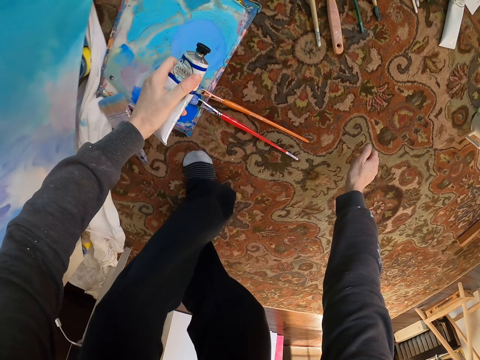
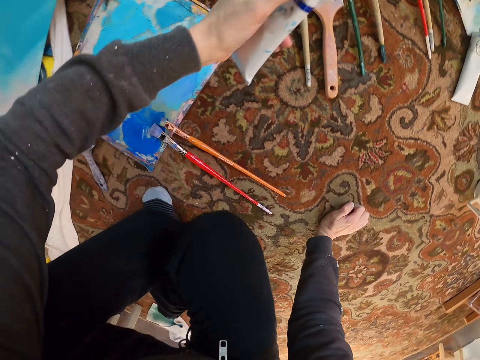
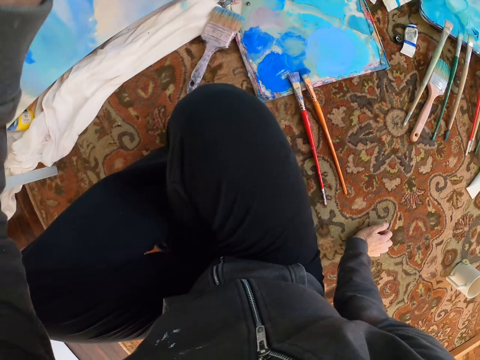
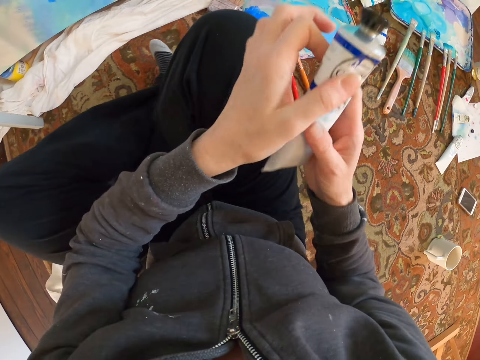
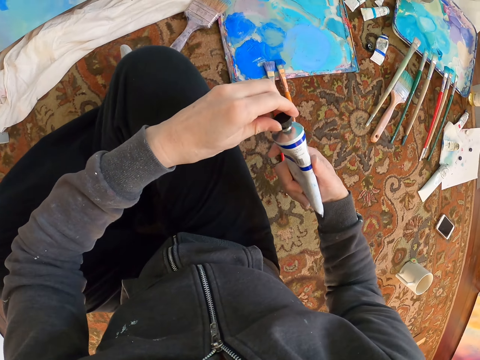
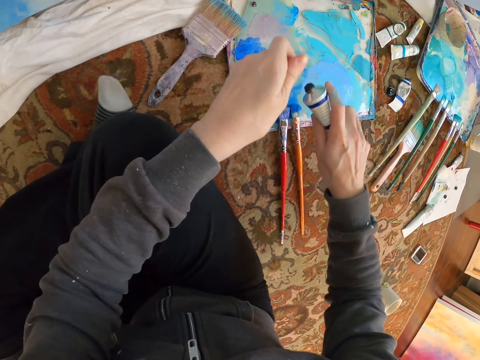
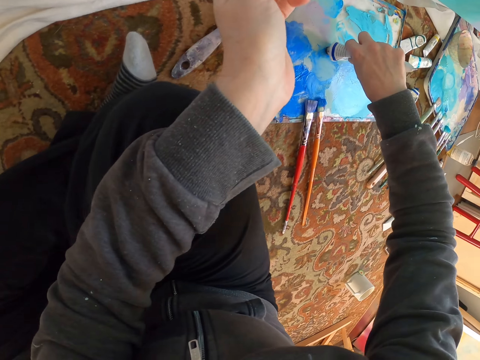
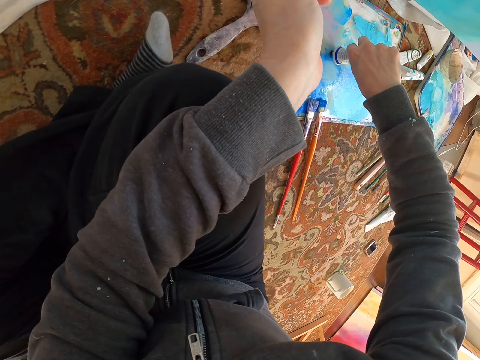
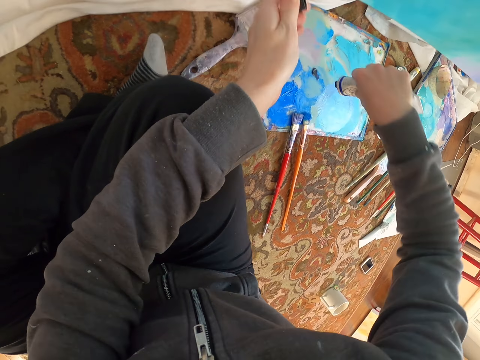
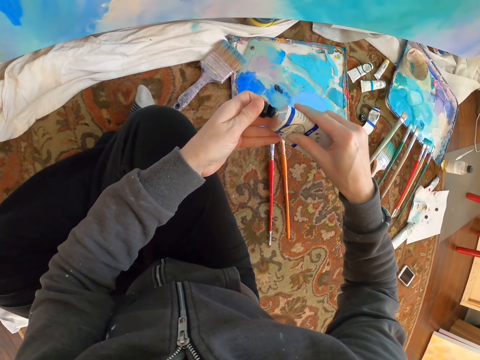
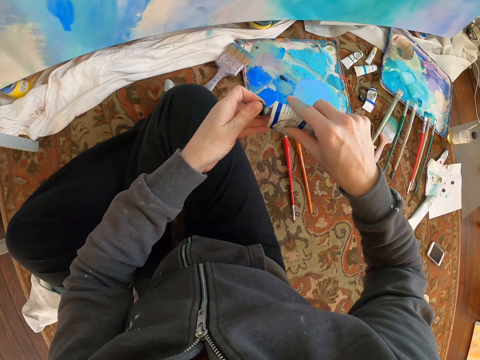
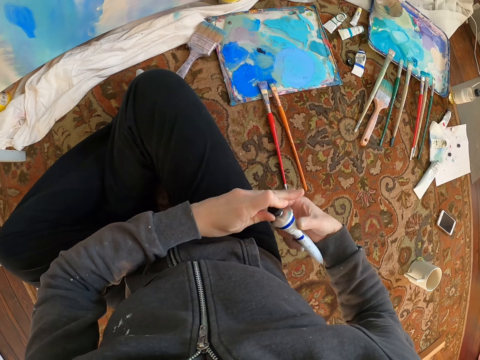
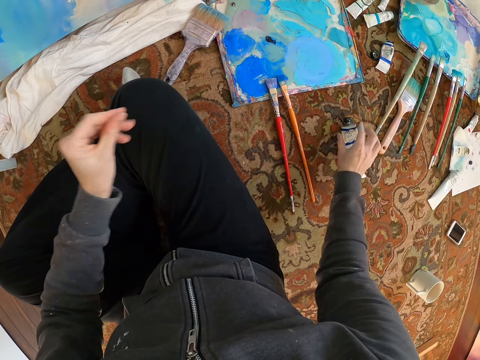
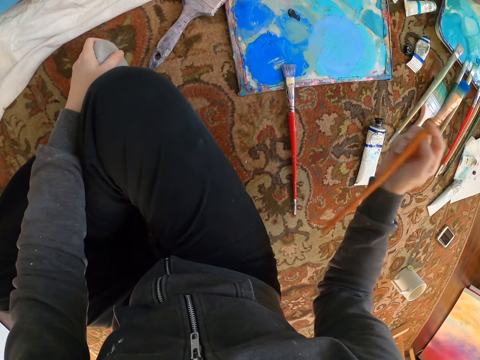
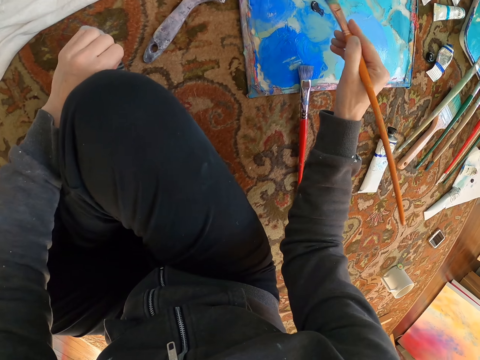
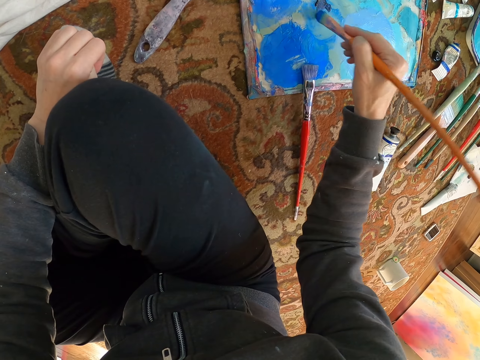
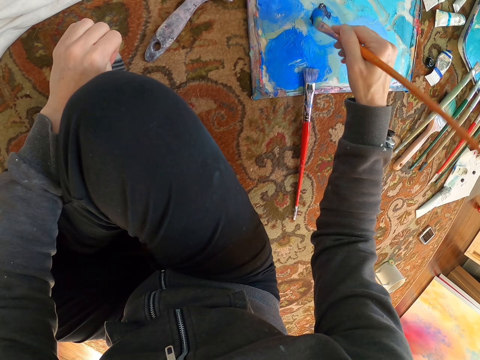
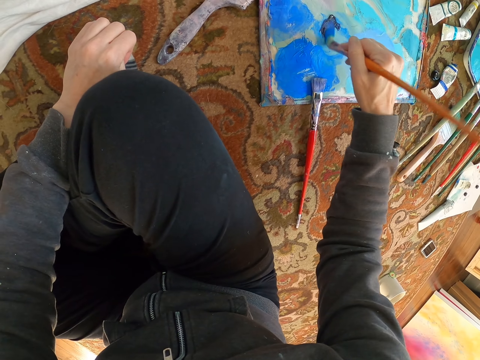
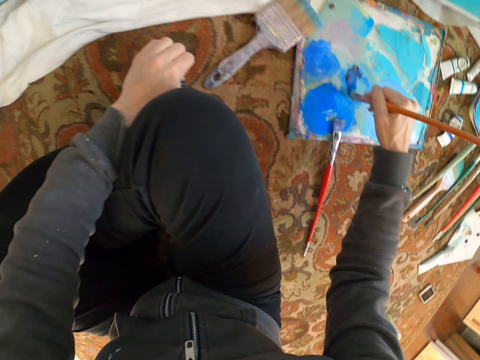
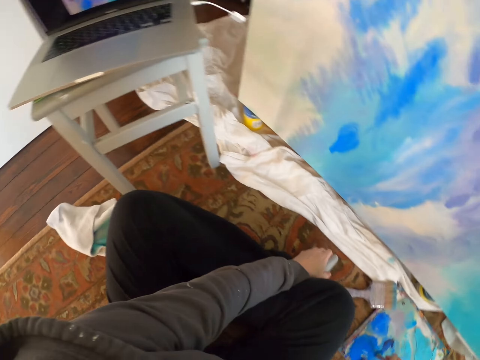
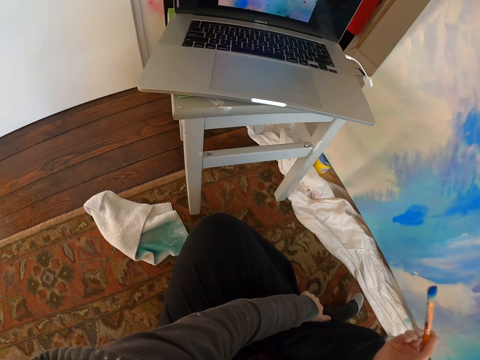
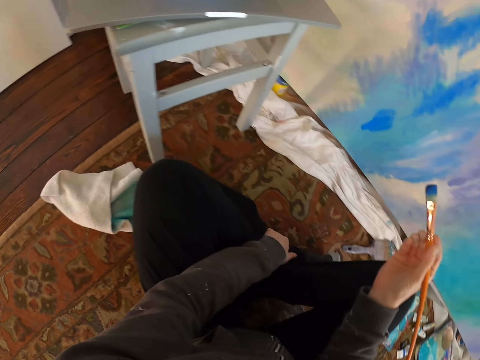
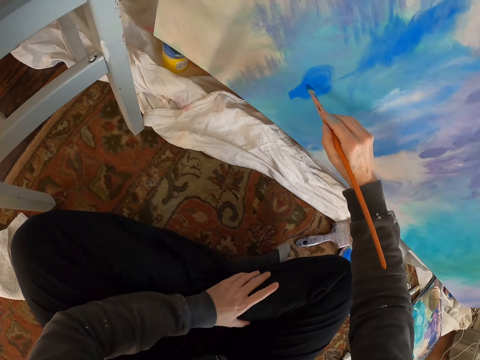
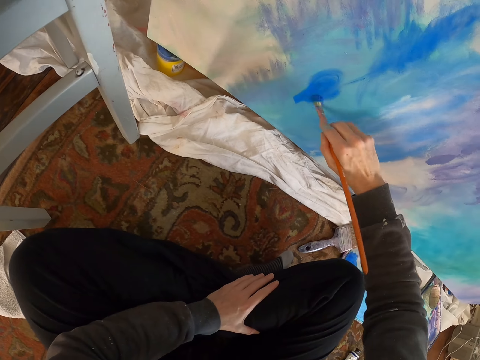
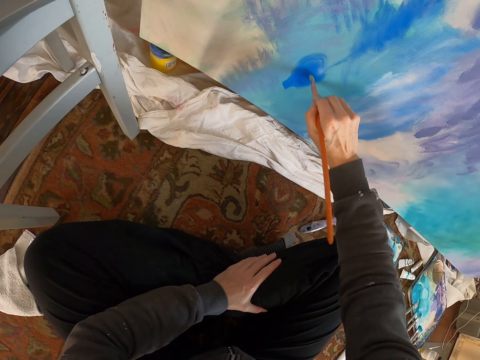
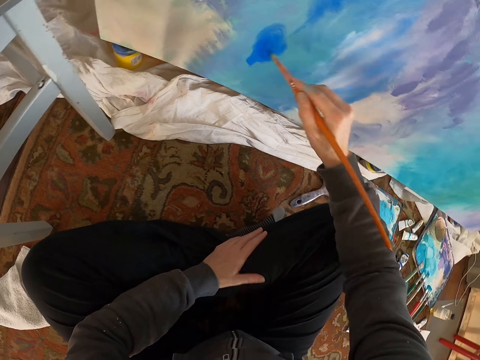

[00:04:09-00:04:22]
The camera wearer walks back. They squat. They sit down. They open the tube container. They remove the paint from the container. They squeeze color on the palette. They twist the cap on the container. They put the tube container down. They pick up the paintbrush. They rub the paintbrush on the board. They rub the brush in the color. They paint the wall.

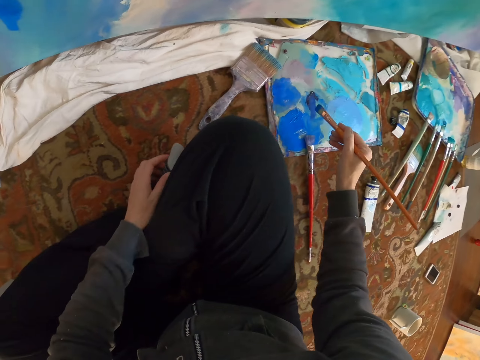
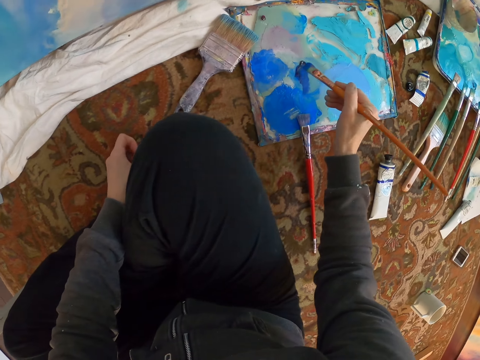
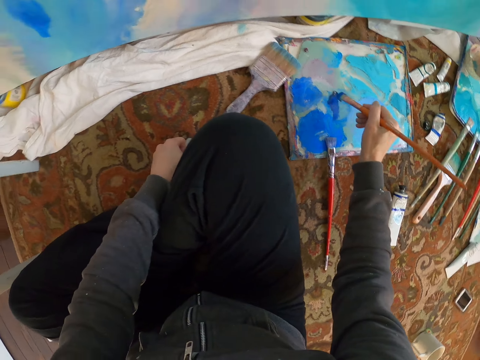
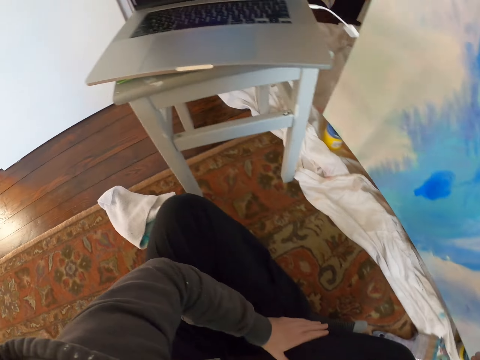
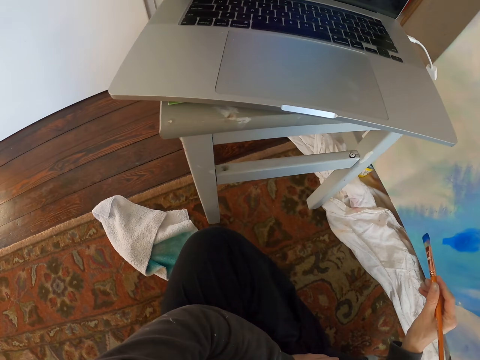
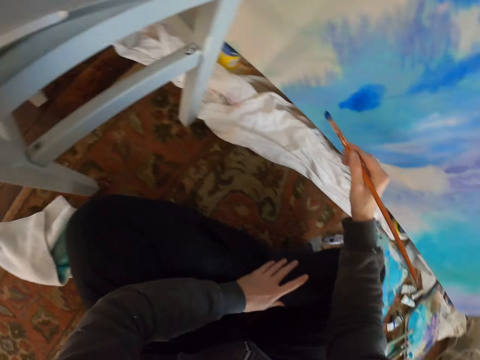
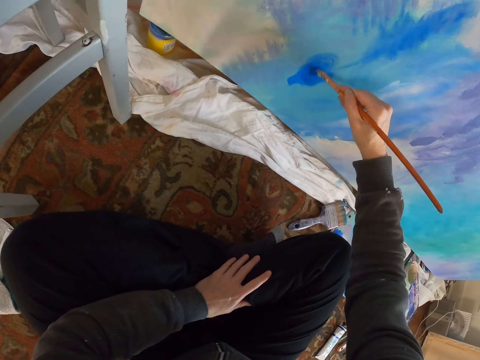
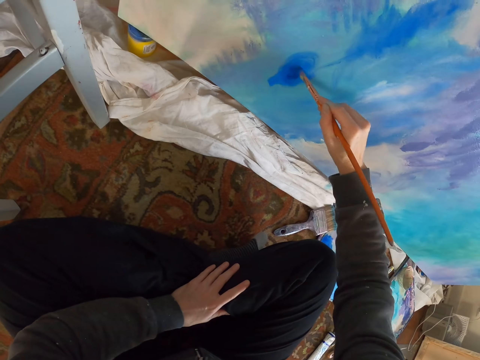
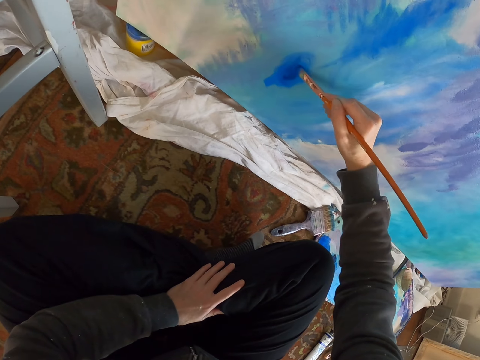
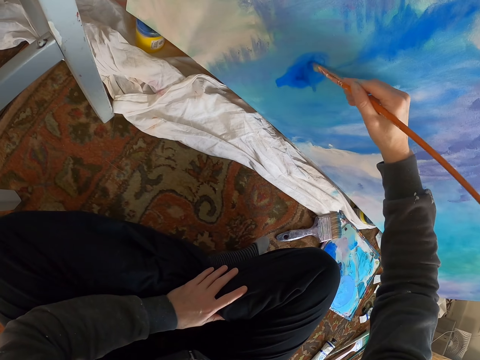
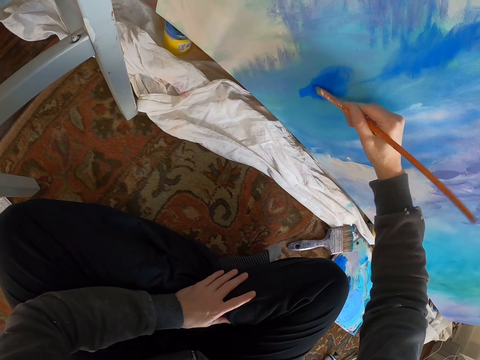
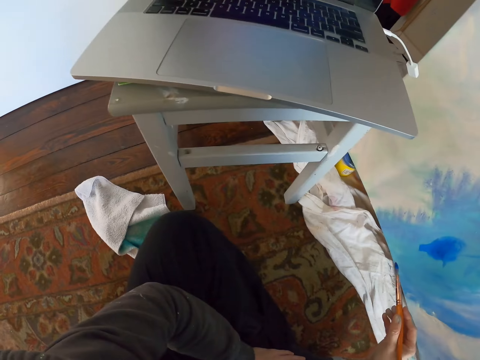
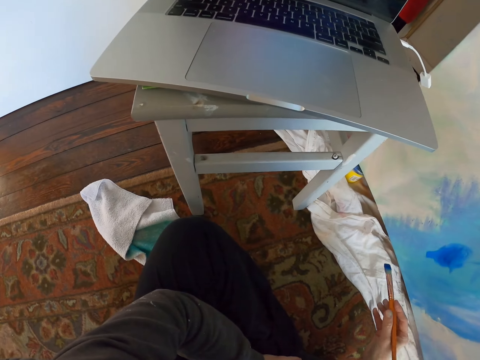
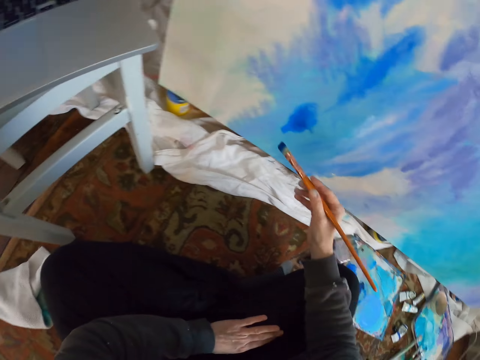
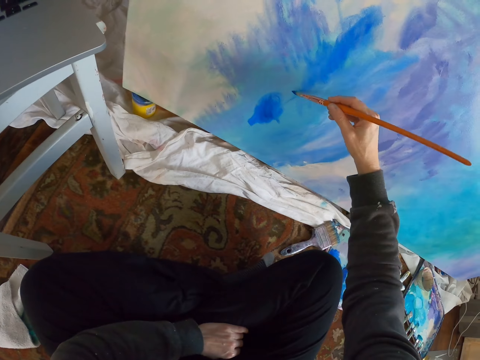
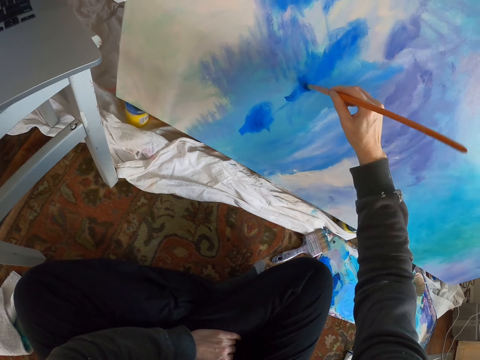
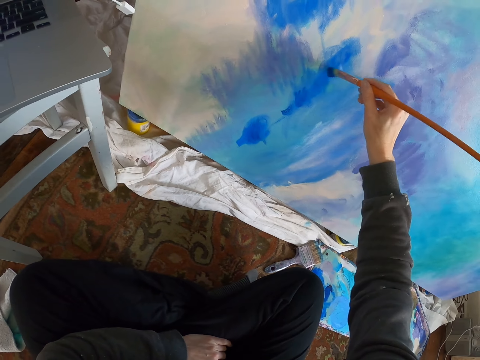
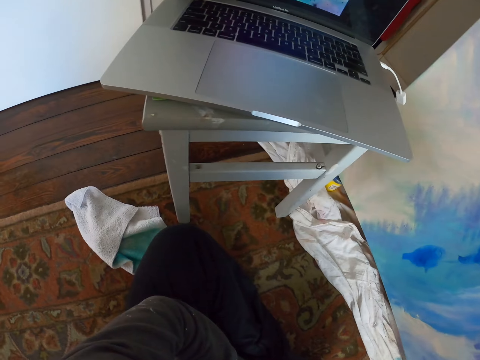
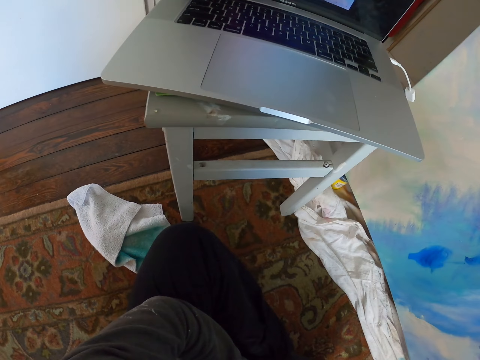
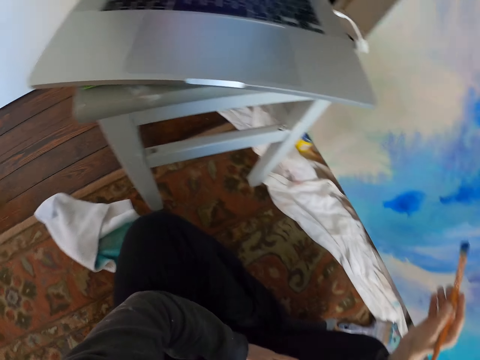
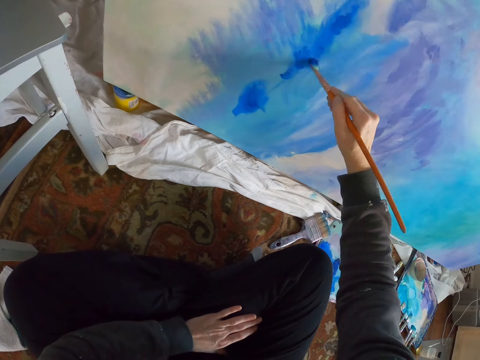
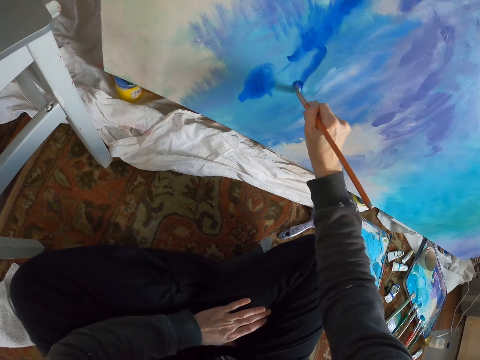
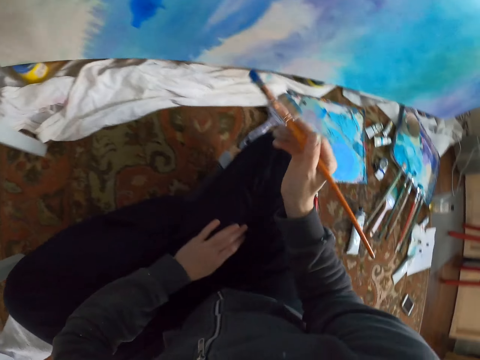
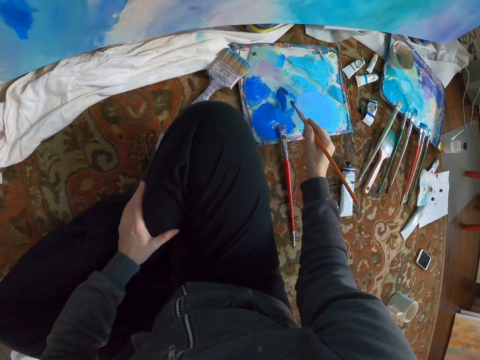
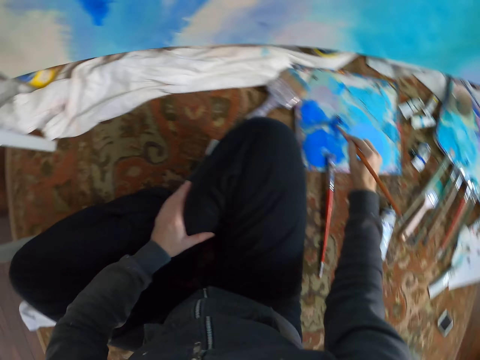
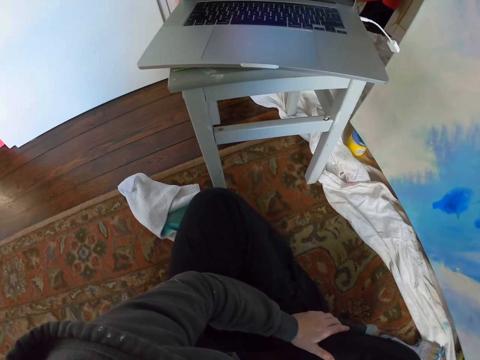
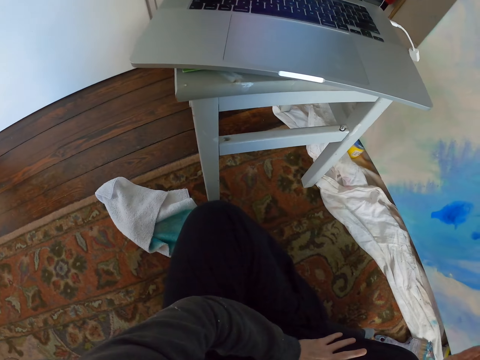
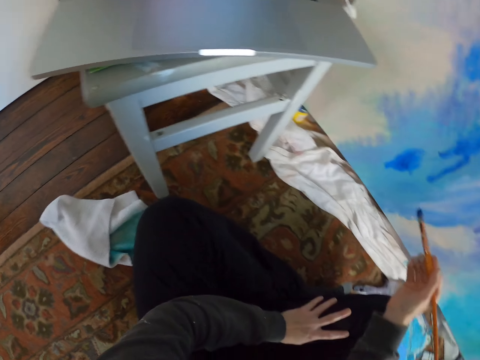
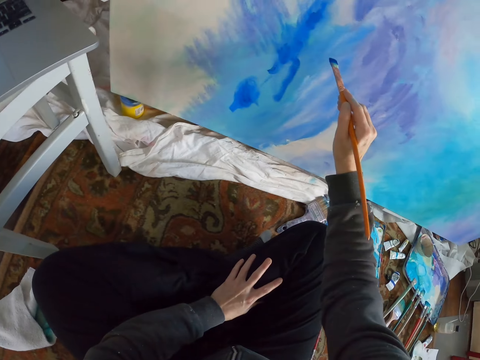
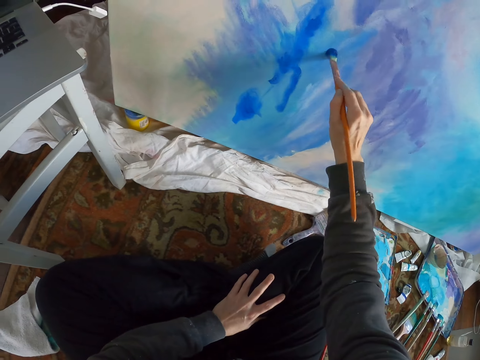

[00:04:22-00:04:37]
The camera wearer rubs the paintbrush on the board. They dip the brush in the color. They paint the wall. They look on the painting on the laptop. They paint on the board. They rub the paintbrush on the board. They rub the brush in the color.
